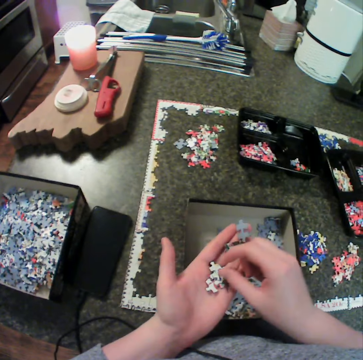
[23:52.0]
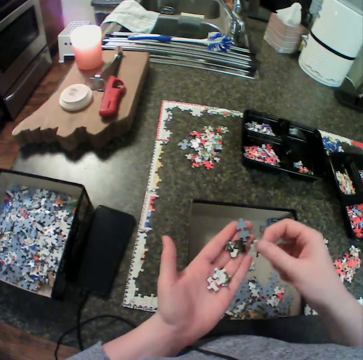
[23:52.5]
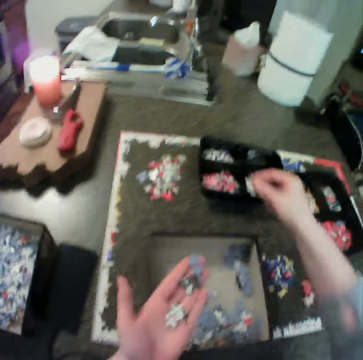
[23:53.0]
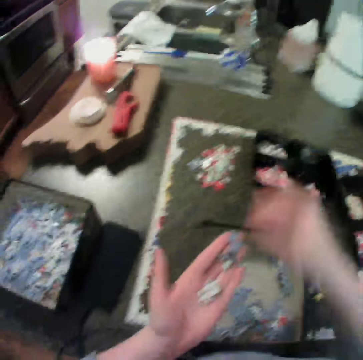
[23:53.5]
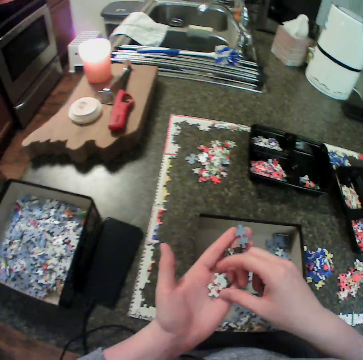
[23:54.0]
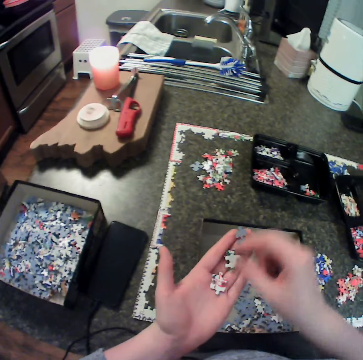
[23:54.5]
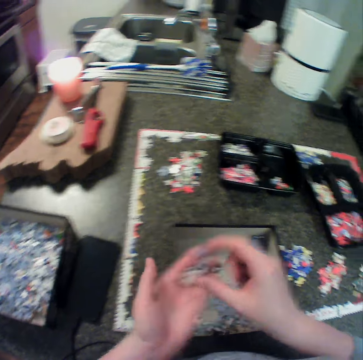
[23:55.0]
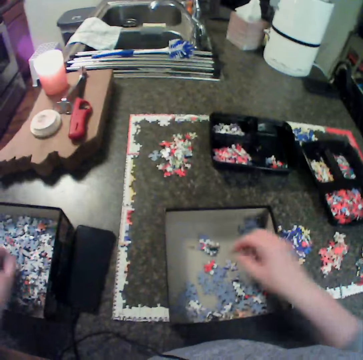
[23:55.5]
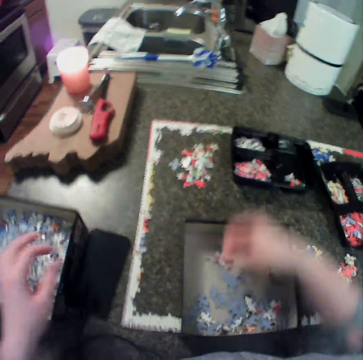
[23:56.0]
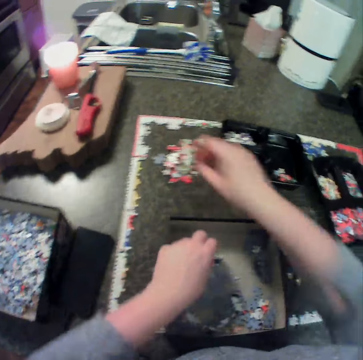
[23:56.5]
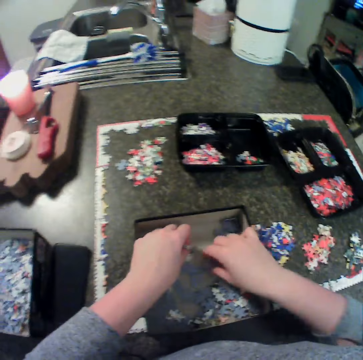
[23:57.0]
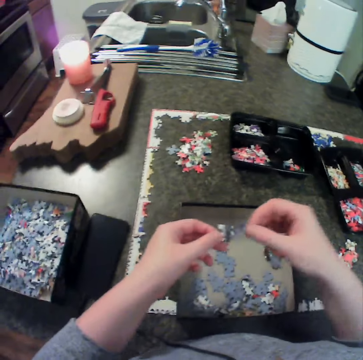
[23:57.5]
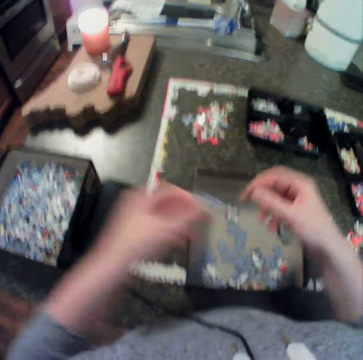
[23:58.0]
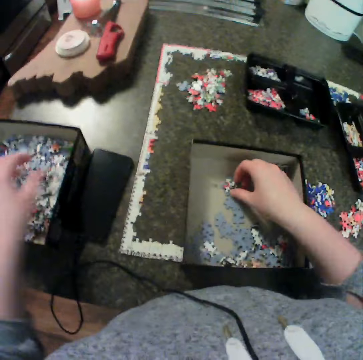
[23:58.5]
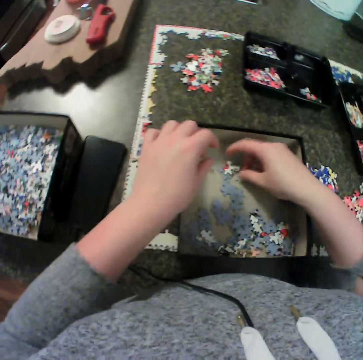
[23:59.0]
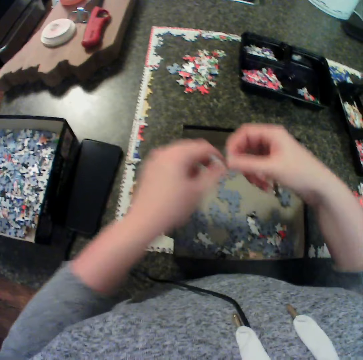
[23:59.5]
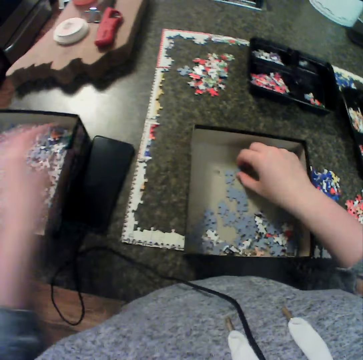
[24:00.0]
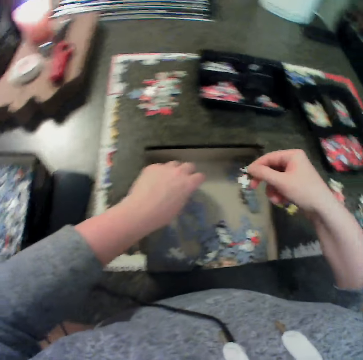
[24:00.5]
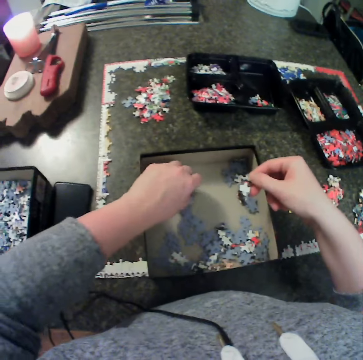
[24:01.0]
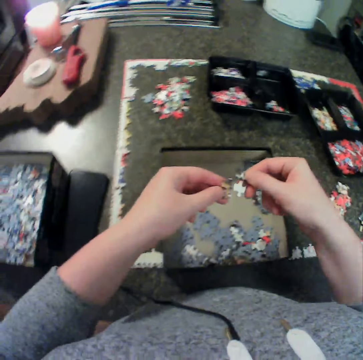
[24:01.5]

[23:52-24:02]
The camera wearer picks a puzzle piece, drops the puzzle piece and moves the puzzle piece. They move the puzzle piece again. They drop a piece of the puzzle with the left hand. They pick the puzzle pieces and drop the puzzle pieces. They pick a piece of the puzzle with the right hand. They collect the puzzle pieces and hold the puzzle piece with the other hand. They drop a piece of the puzzle with the left hand. They collect the puzzle pieces, hold the puzzle pieces with the other hand, drop the puzzle pieces, collect the puzzle pieces and collect the puzzle piece.

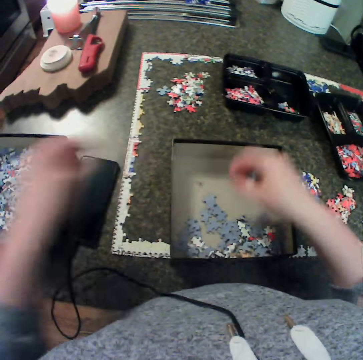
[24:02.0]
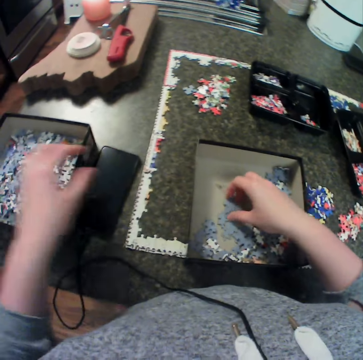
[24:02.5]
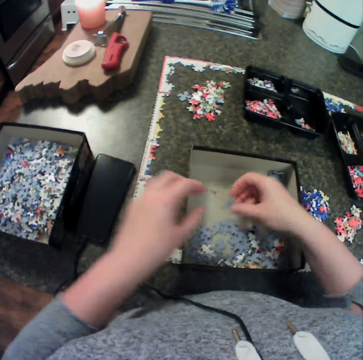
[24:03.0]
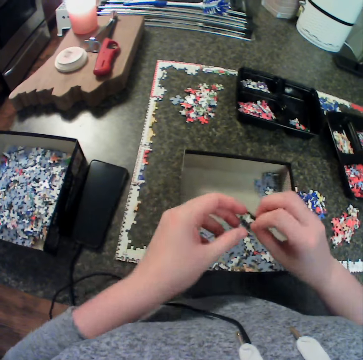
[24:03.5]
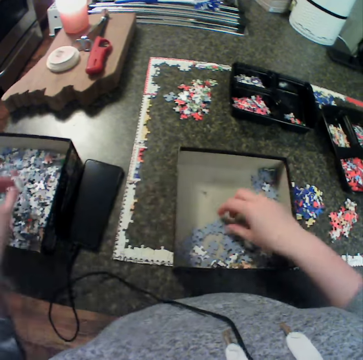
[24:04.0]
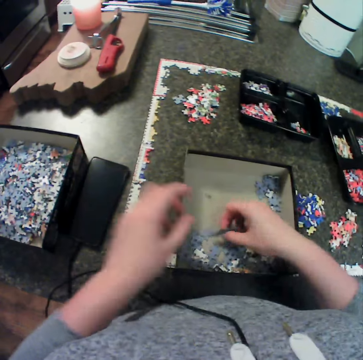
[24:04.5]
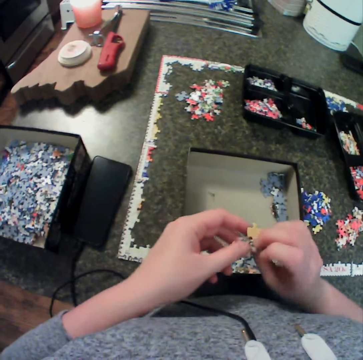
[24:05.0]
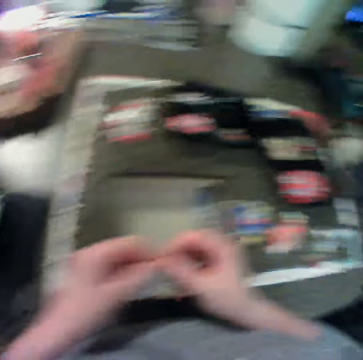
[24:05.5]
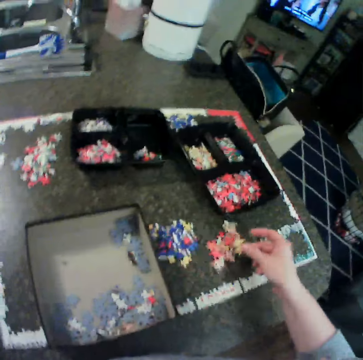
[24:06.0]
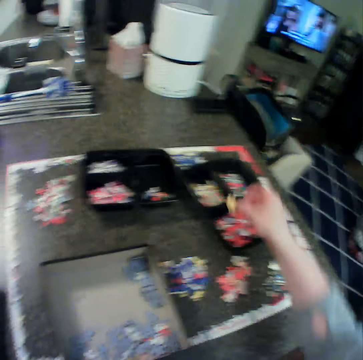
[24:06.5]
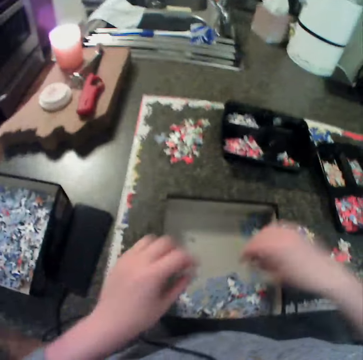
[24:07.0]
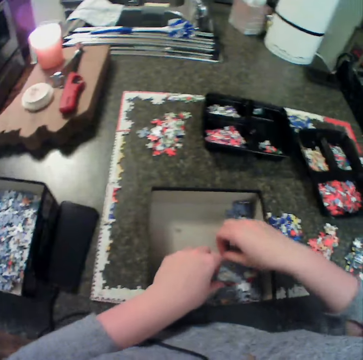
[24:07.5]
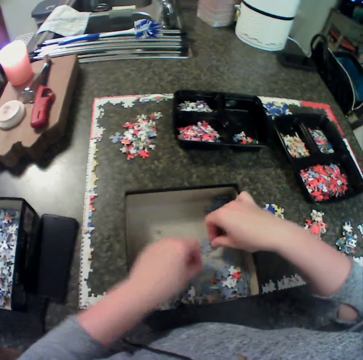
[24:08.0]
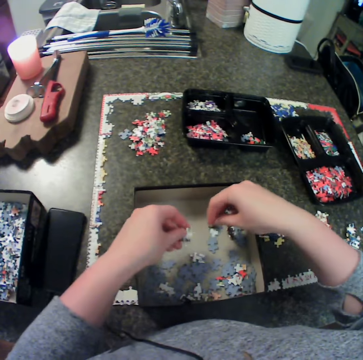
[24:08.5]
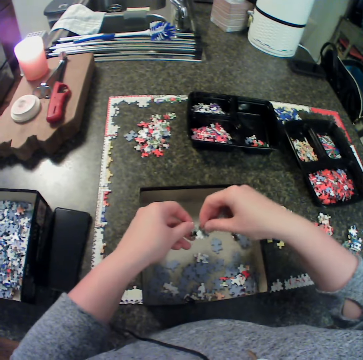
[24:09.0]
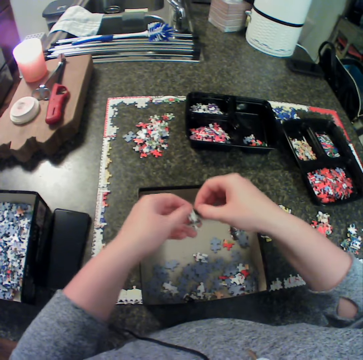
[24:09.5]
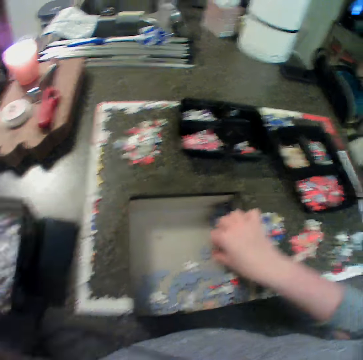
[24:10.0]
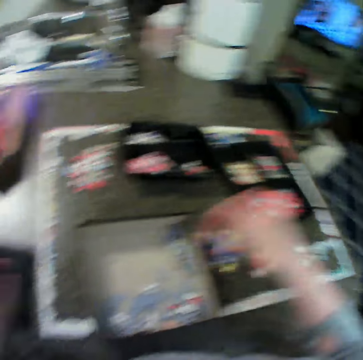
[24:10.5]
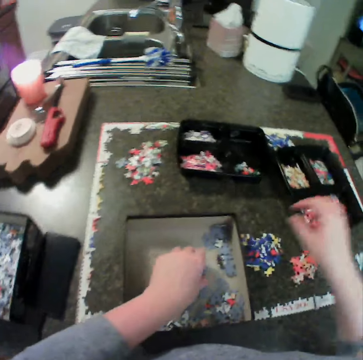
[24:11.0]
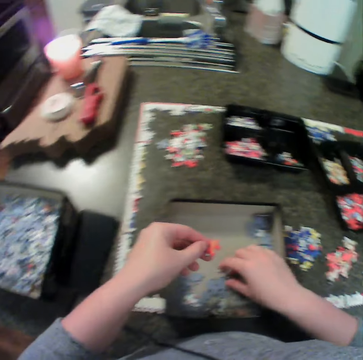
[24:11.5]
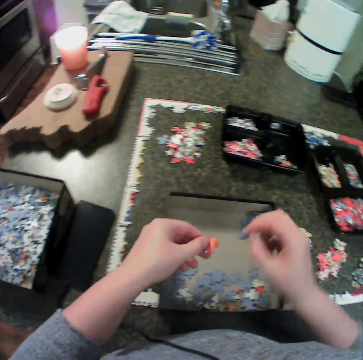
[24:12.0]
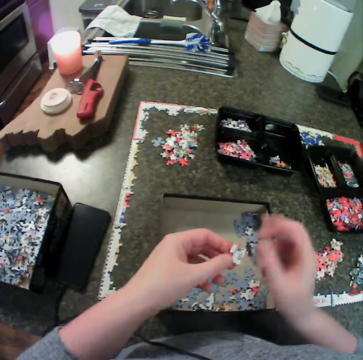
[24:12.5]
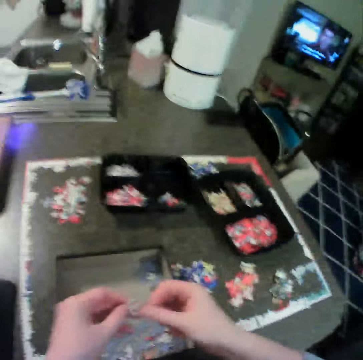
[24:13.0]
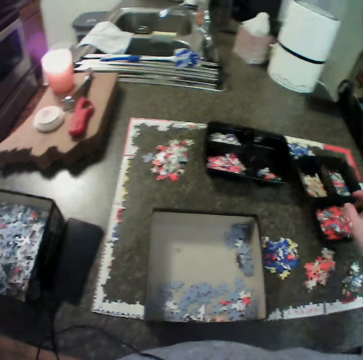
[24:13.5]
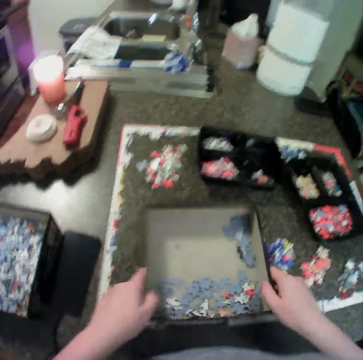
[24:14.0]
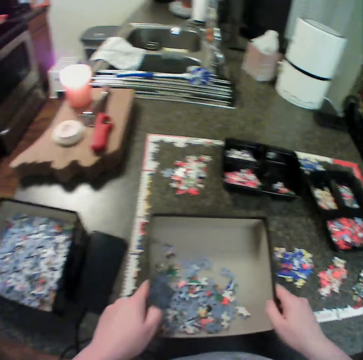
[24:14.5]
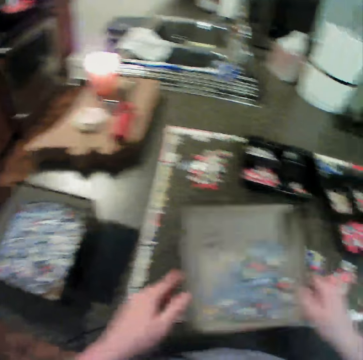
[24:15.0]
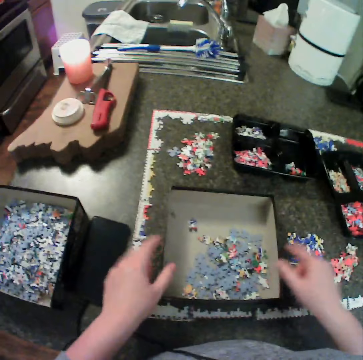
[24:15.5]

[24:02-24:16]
The camera wearer holds a puzzle piece with one hand. They drop puzzle pieces and collect a puzzle piece. They hold a puzzle piece with the other hand, drop puzzle pieces, and collect puzzle pieces. They pick a piece of puzzle with the right hand. They hold puzzle pieces with the other hand and move puzzle pieces. They drop a piece of puzzle with the right hand. They collect a puzzle piece. They collect a puzzle piece again. They pick puzzles with both hands. They hold a puzzle piece with one hand and drop puzzle pieces. They drop a puzzle piece. They pick a puzzle piece. They pick a puzzle piece again. They hold a puzzle piece with the other hand. They hold puzzle pieces. They drop a piece of puzzle with the left hand. They carry a puzzle box and throw puzzle pieces.

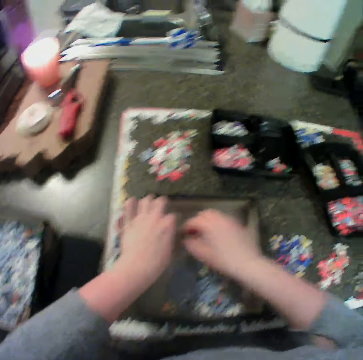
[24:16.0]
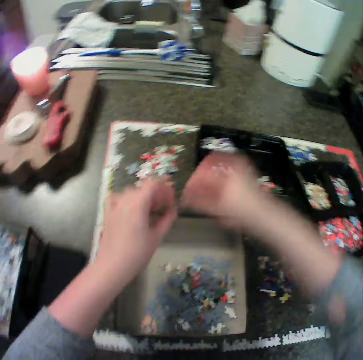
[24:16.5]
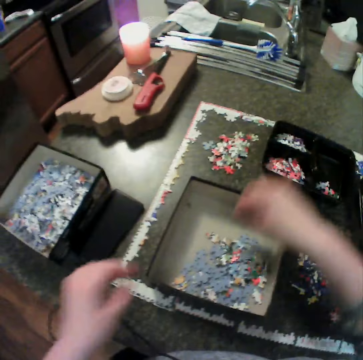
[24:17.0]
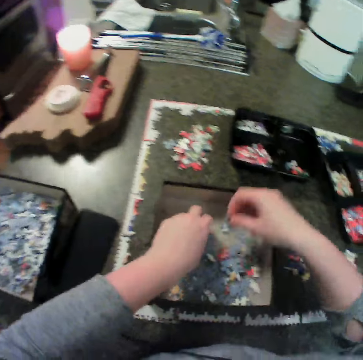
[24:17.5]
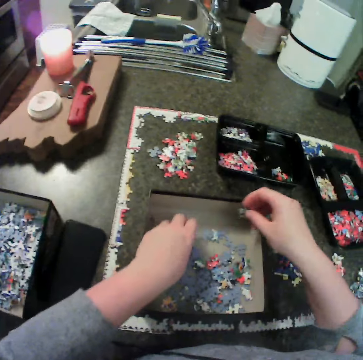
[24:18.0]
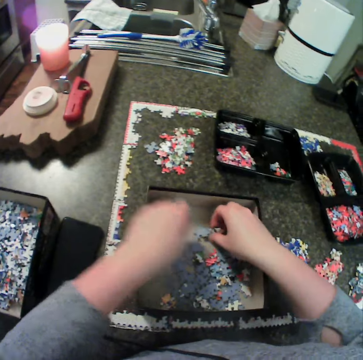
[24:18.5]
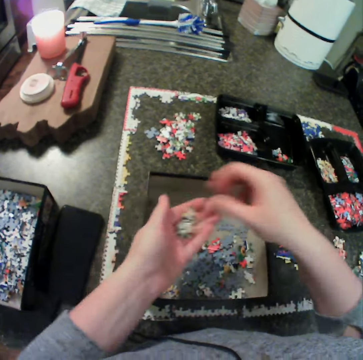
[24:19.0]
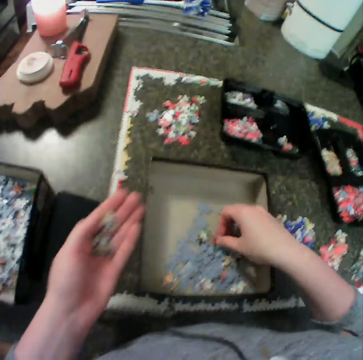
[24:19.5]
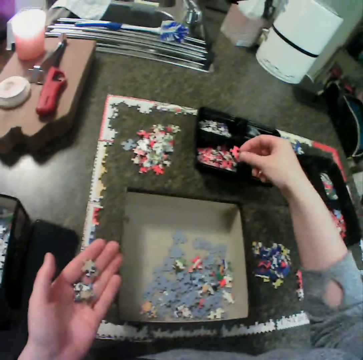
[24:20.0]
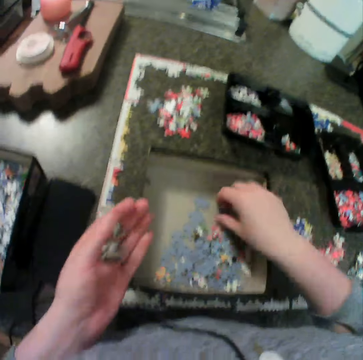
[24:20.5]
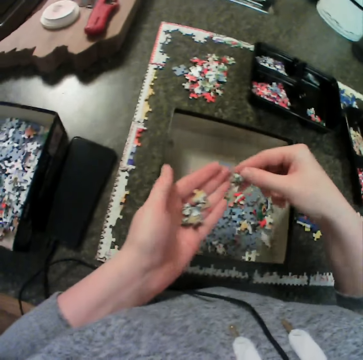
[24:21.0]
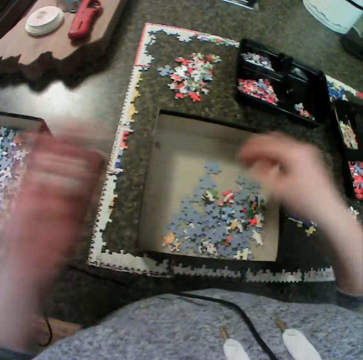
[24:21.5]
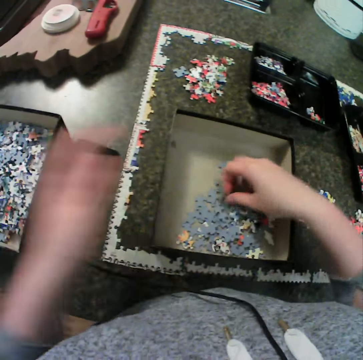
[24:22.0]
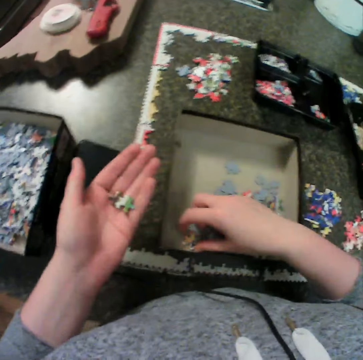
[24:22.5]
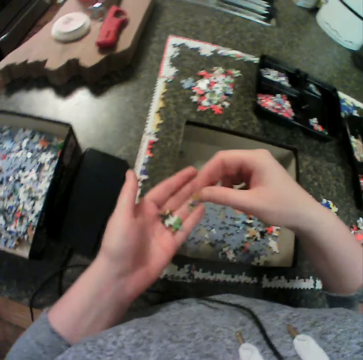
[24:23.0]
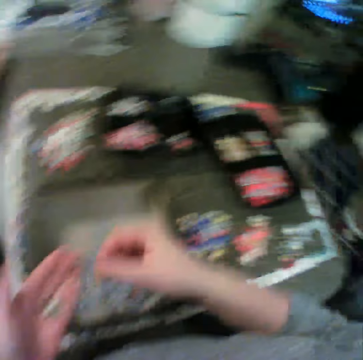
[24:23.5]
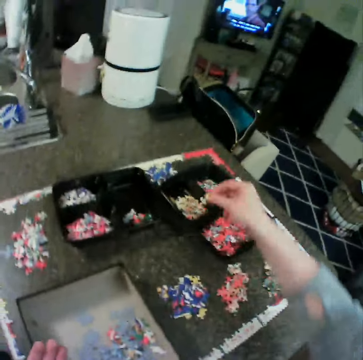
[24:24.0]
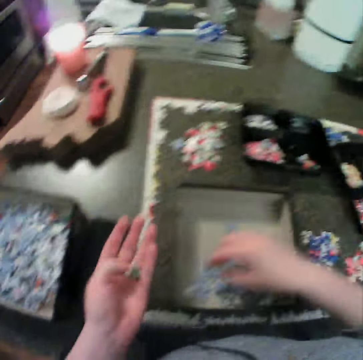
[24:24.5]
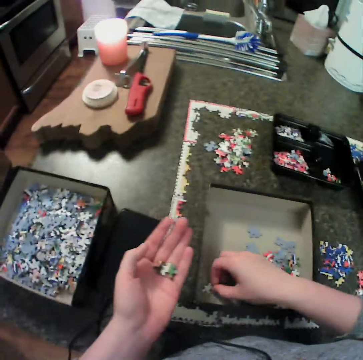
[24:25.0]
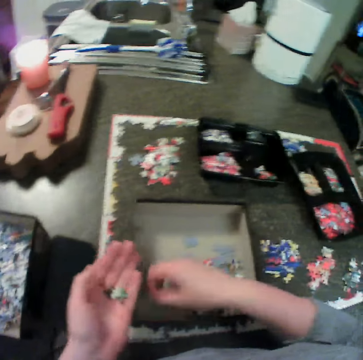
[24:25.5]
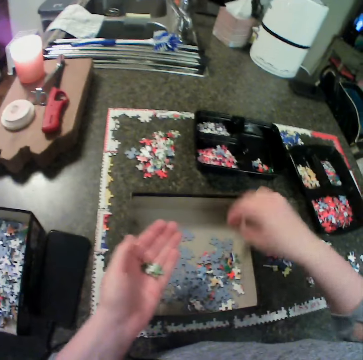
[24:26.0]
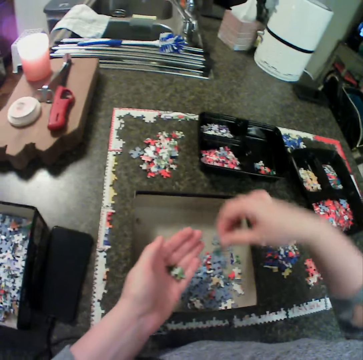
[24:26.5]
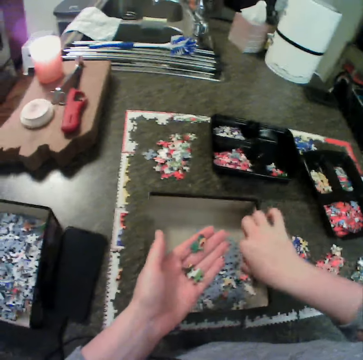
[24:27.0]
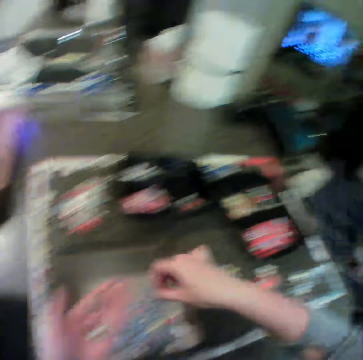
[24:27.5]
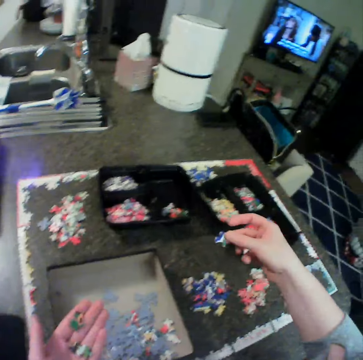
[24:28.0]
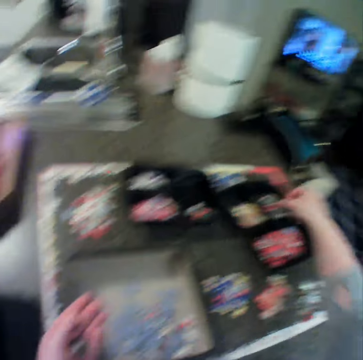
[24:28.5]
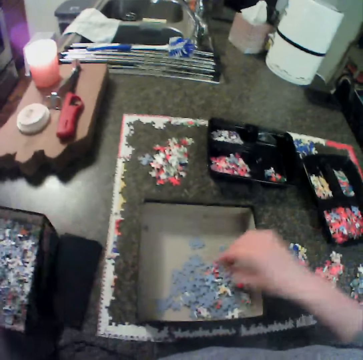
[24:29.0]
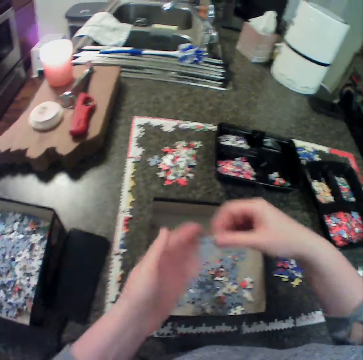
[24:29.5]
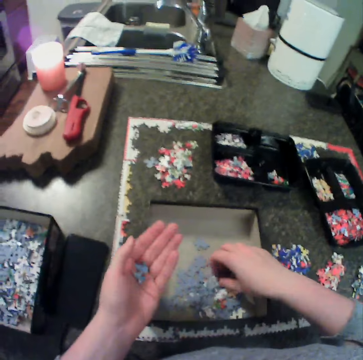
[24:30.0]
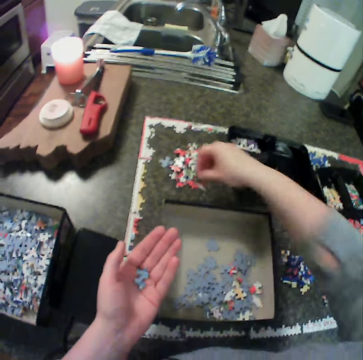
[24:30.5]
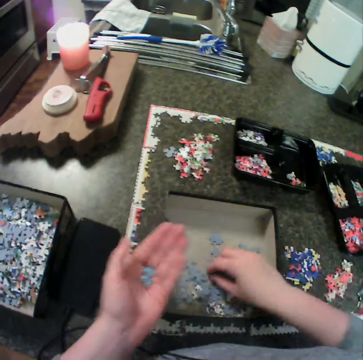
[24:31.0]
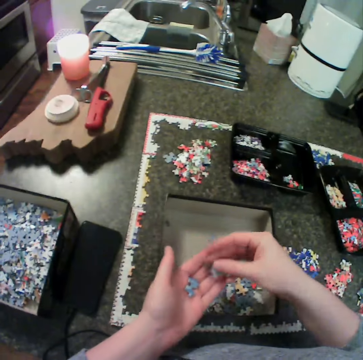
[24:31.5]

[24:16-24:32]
The camera wearer puts the puzzle box down. They pick a puzzle piece and drop a puzzle piece. They pick puzzles with both hands. They put puzzle pieces on the other hand. They pick a puzzle piece and drop a puzzle piece. They pick puzzle pieces and hold a puzzle piece with the other hand. They drop a piece of puzzle with the left hand. They pick a puzzle piece and drop a puzzle piece. They pick puzzles with the right hand. They drop a puzzle piece. They pick a puzzle piece, hold a puzzle piece with the other hand, pick a puzzle piece, drop a puzzle piece, pick a puzzle piece, and drop a puzzle piece. They drop a piece of puzzle with the left hand. They pick a puzzle piece, drop a puzzle piece, pick puzzle pieces, and drop puzzle pieces. They pick puzzles with the right hand.
